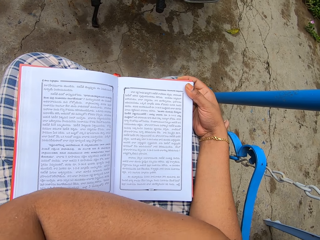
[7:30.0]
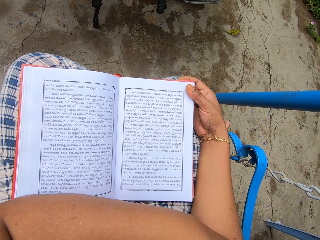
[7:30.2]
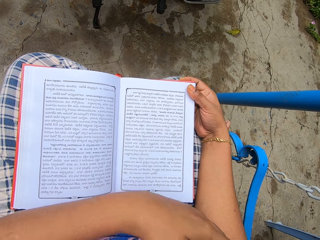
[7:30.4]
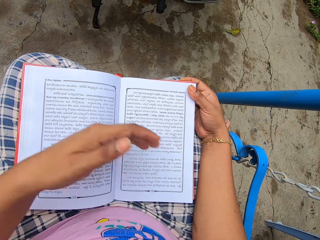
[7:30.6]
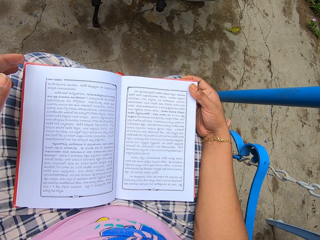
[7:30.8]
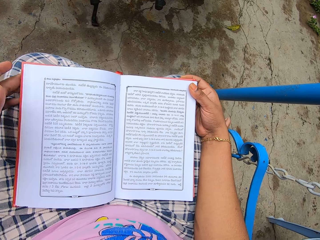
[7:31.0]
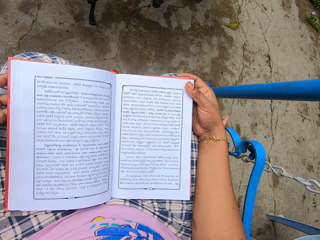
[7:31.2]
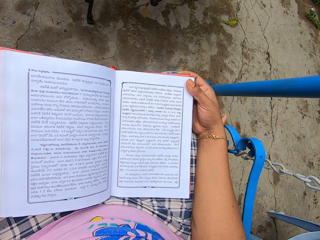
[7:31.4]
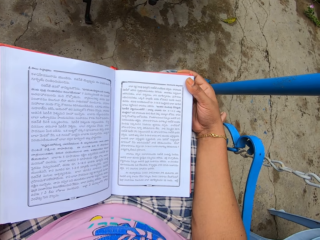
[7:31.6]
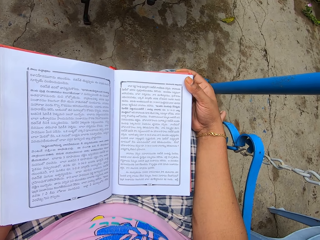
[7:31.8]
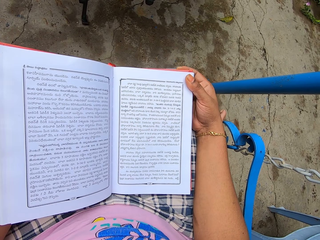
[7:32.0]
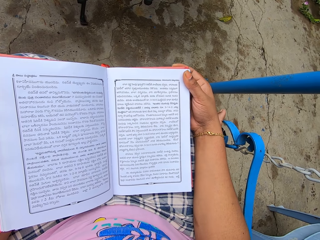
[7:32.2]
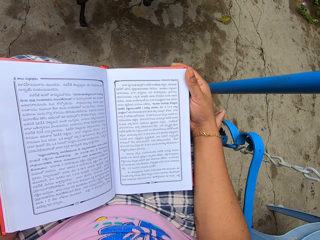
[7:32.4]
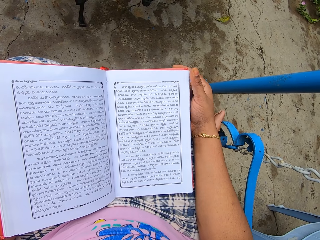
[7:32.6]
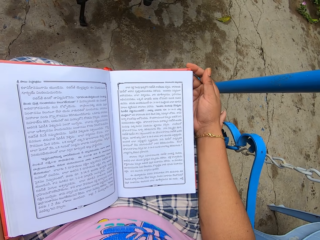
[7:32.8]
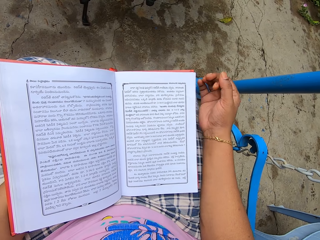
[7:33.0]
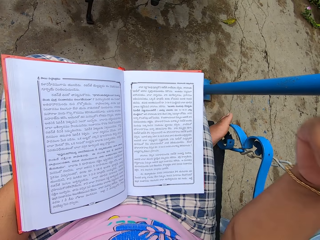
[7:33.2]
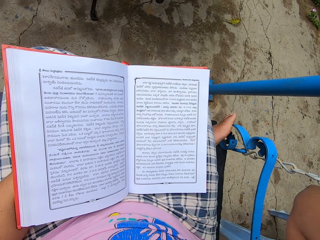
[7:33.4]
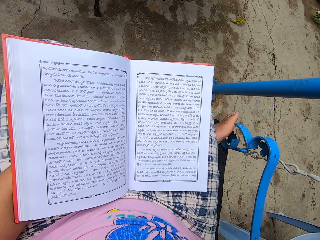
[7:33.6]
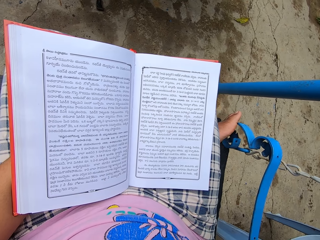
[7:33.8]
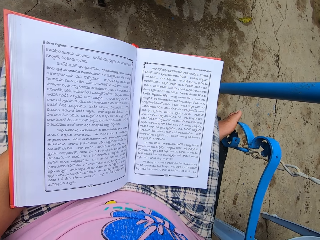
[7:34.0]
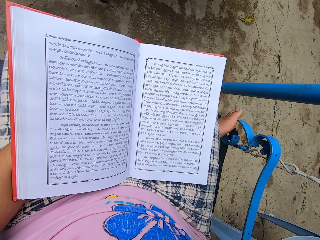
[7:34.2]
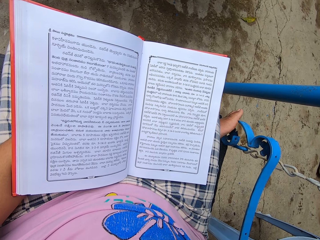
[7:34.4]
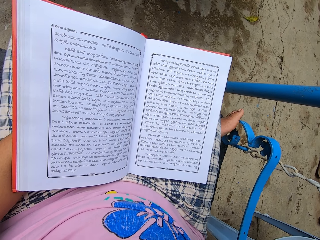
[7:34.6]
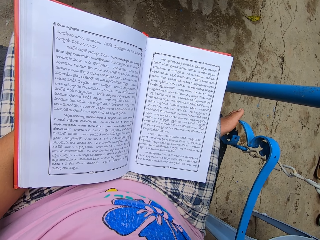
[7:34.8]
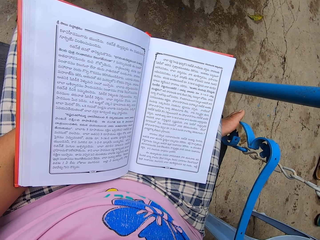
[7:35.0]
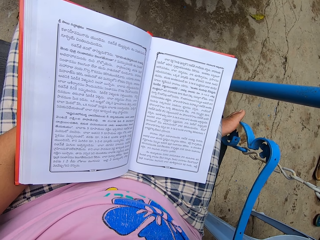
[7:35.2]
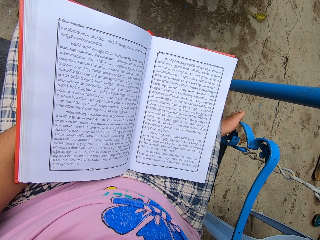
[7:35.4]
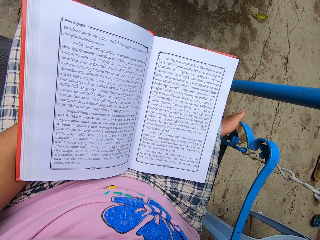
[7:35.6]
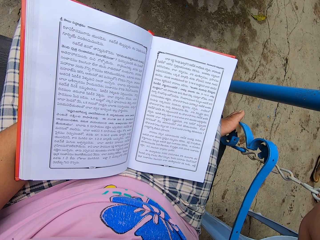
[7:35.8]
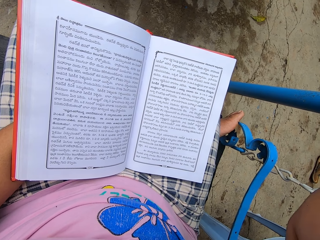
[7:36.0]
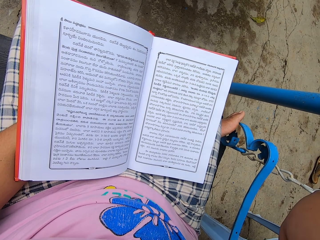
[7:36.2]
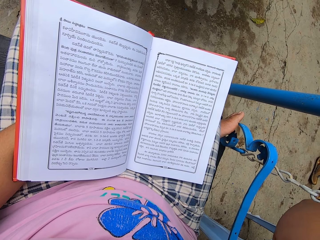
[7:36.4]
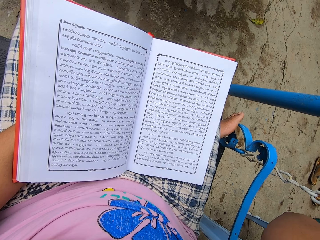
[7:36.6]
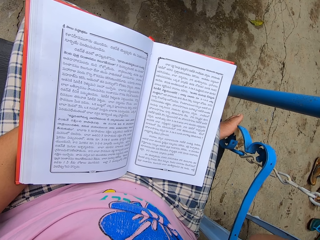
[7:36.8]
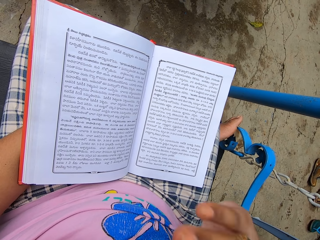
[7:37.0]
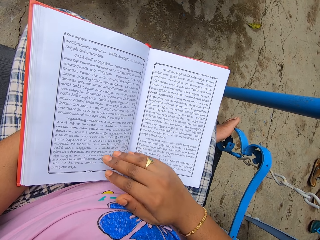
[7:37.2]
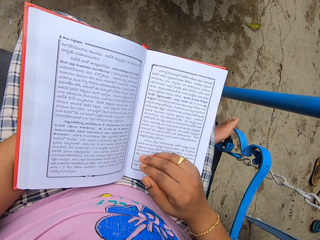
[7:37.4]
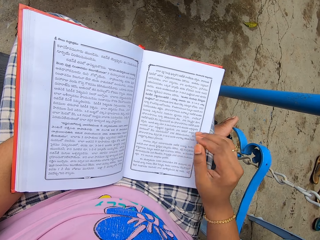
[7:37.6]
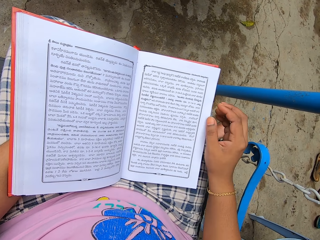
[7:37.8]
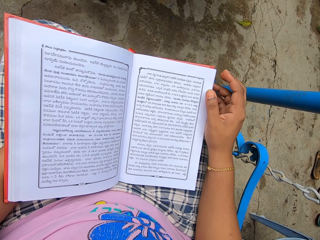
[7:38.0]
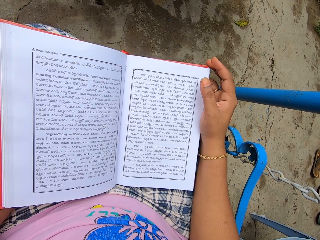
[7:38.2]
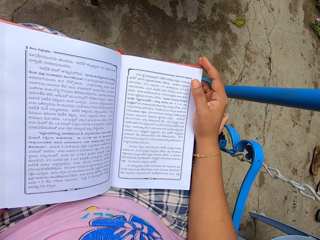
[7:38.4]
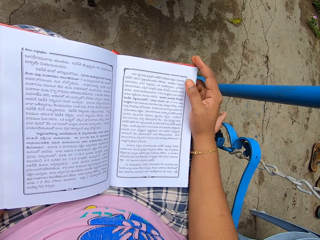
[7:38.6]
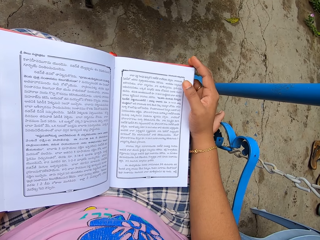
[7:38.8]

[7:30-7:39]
The camera wearer reads a Koran outside the house. They move a hand.

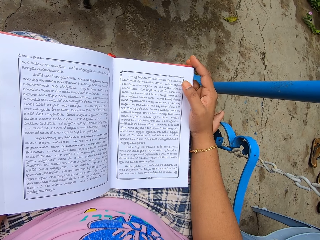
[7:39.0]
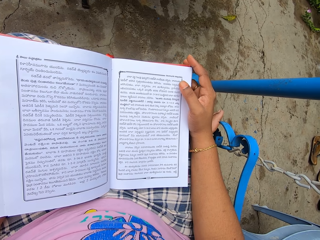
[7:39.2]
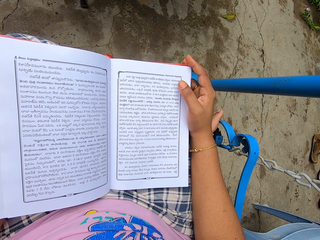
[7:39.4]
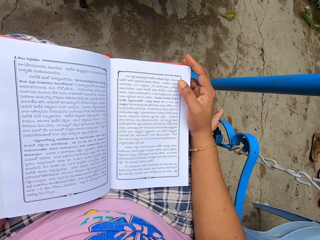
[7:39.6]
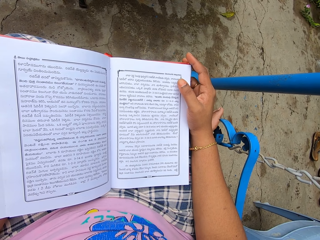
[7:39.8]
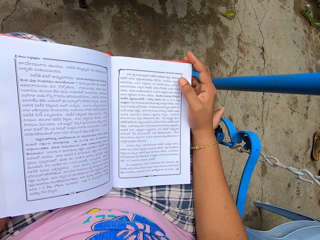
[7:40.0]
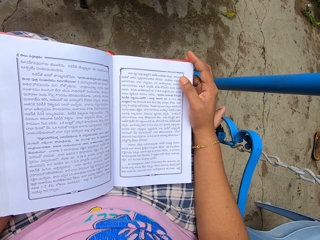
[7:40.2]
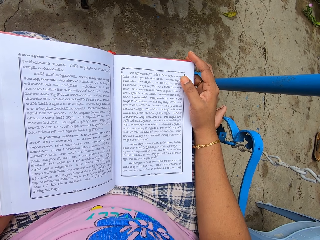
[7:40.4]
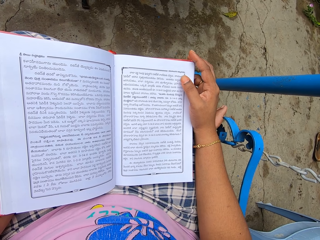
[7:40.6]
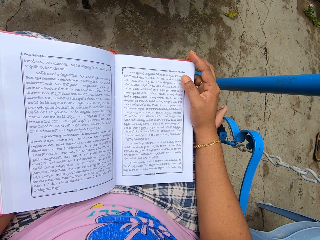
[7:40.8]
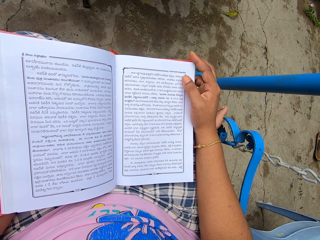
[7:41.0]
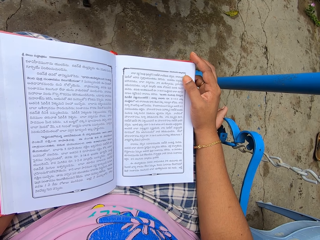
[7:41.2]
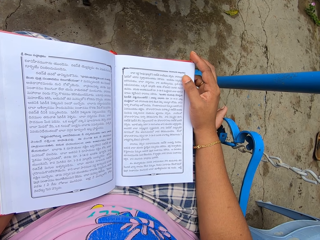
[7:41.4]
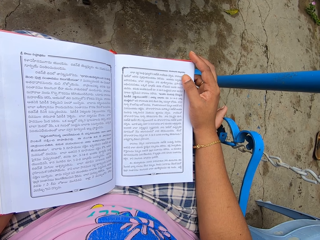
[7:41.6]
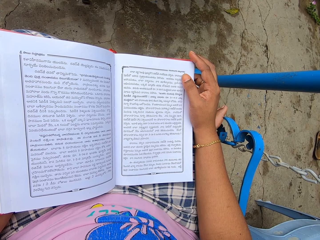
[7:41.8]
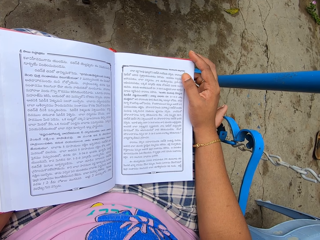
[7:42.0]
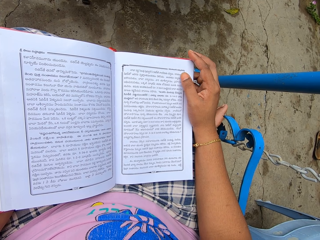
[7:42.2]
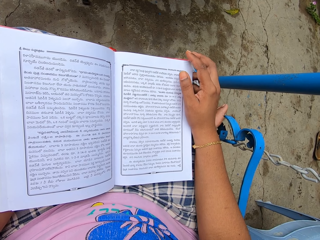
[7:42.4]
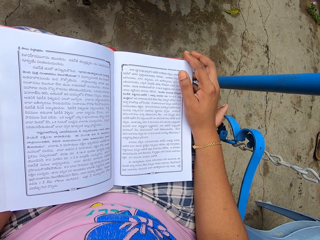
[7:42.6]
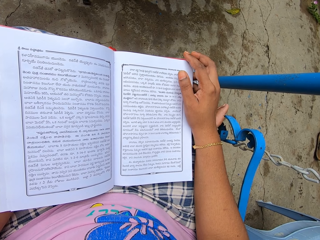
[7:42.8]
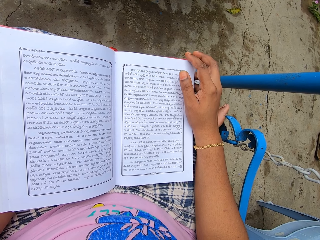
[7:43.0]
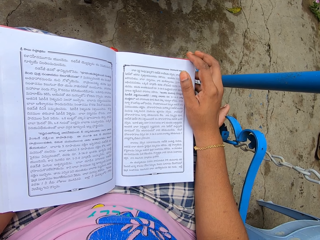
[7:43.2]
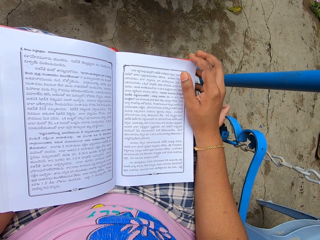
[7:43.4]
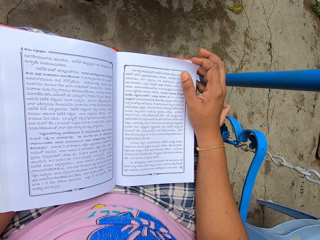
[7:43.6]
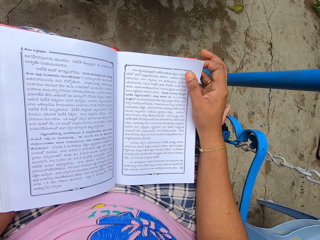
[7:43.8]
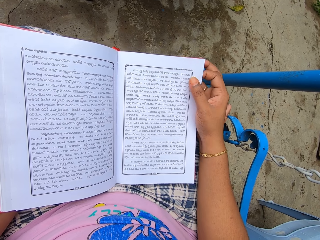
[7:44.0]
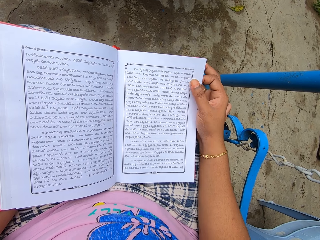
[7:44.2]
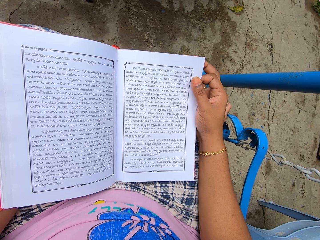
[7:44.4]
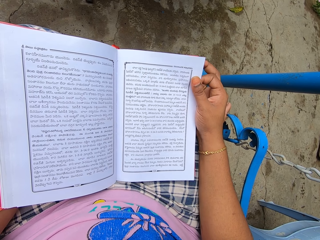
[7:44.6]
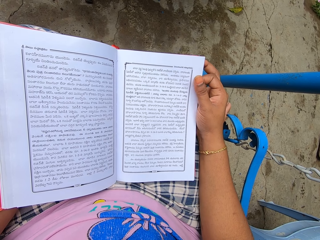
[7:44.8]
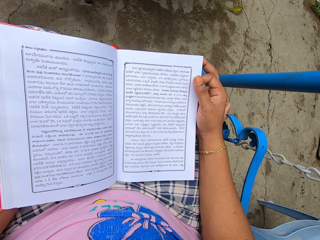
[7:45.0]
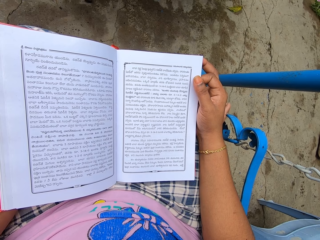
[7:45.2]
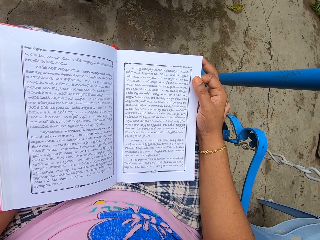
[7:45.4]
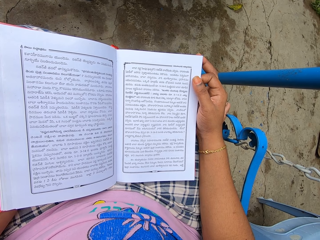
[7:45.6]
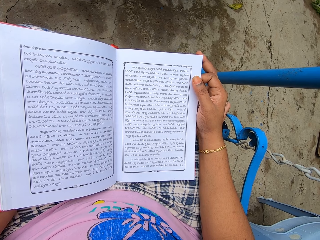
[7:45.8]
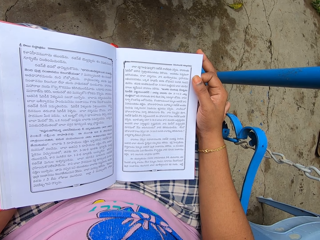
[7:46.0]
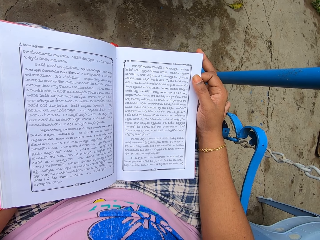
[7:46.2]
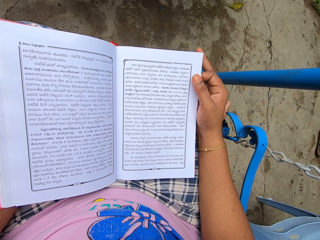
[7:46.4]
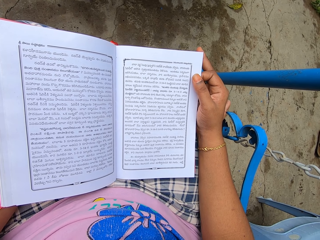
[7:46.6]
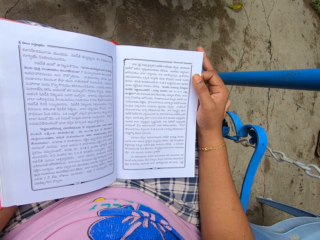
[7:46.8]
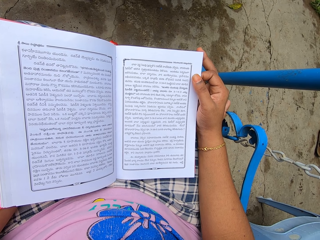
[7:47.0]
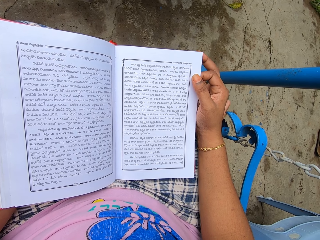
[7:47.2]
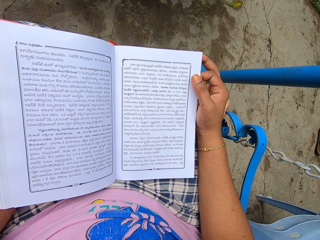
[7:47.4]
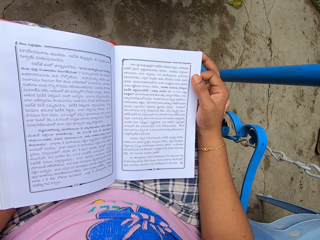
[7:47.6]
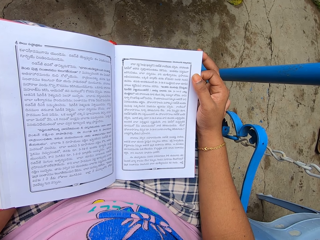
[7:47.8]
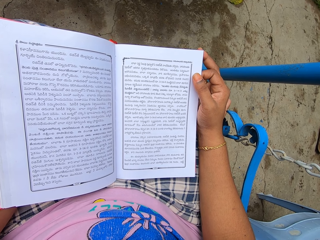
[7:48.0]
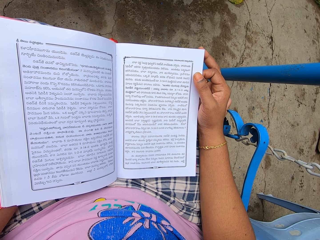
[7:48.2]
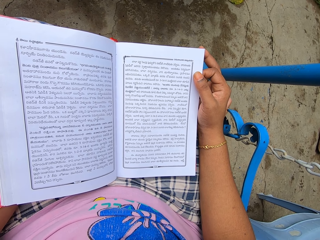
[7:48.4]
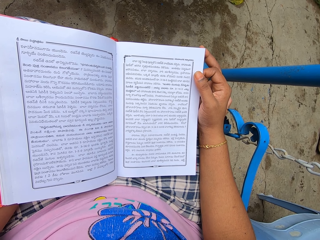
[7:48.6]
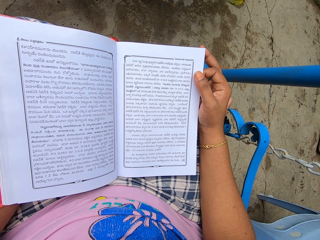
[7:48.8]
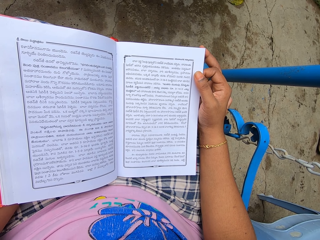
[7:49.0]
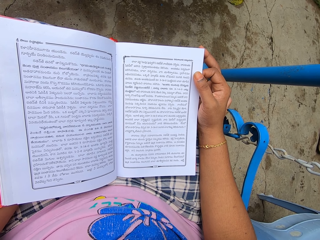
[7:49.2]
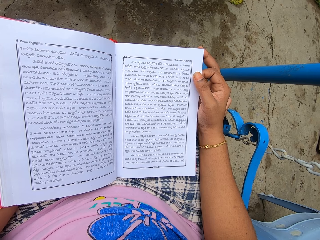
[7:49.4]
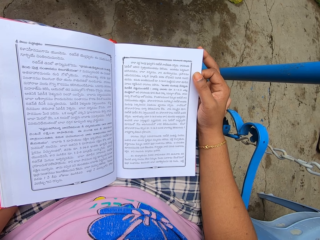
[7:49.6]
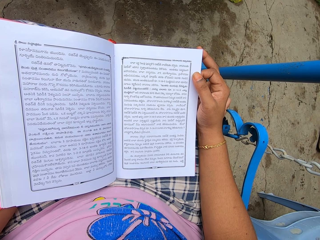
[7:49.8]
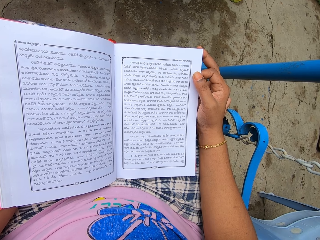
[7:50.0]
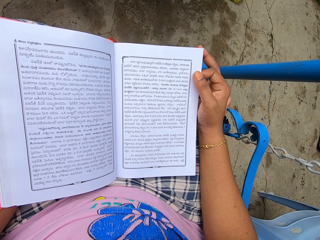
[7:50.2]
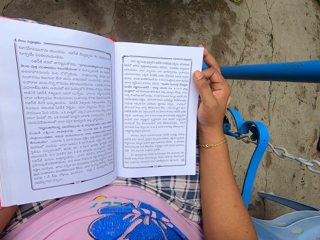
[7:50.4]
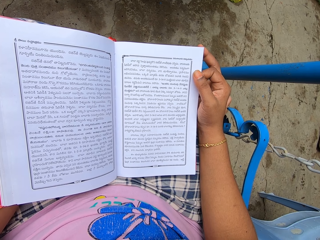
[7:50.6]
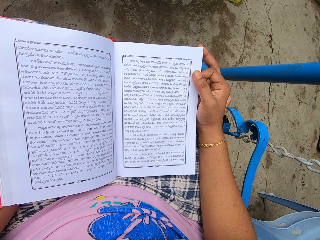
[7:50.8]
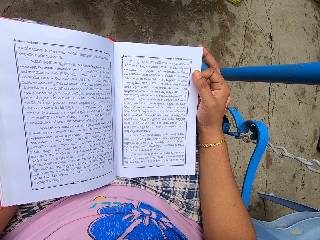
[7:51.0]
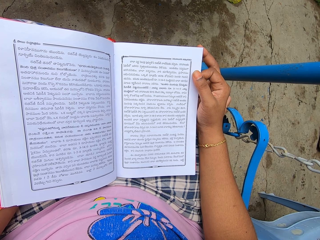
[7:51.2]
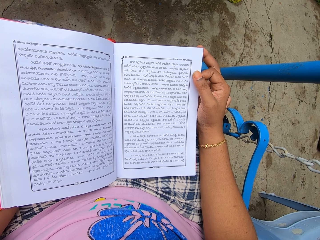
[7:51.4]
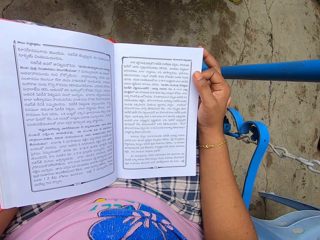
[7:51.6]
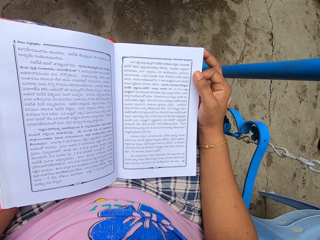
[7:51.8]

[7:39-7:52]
The camera wearer holds one page of the Koran book. They read the Koran book. They hold the page. They read the book.
